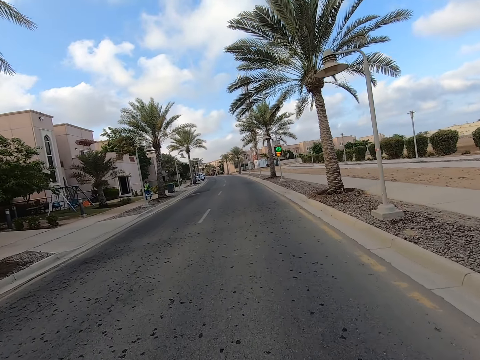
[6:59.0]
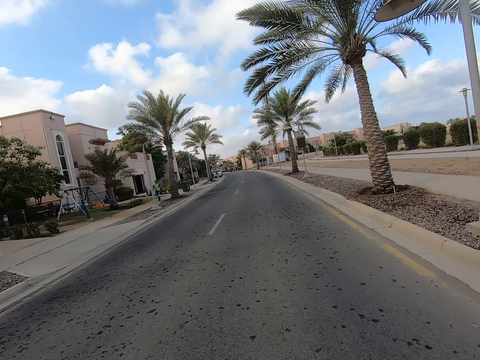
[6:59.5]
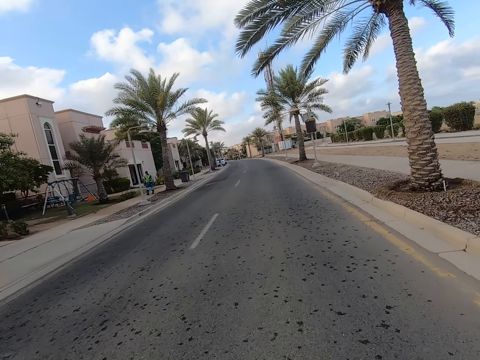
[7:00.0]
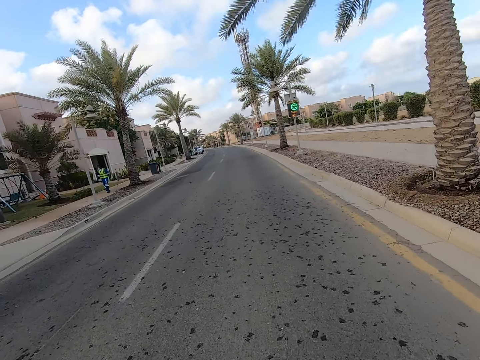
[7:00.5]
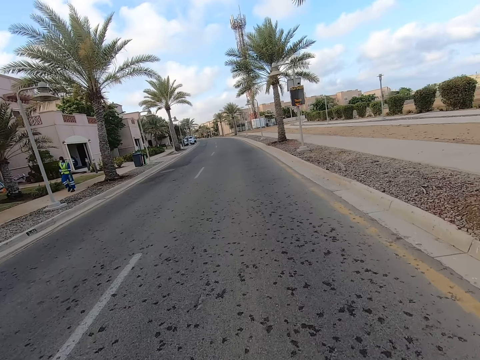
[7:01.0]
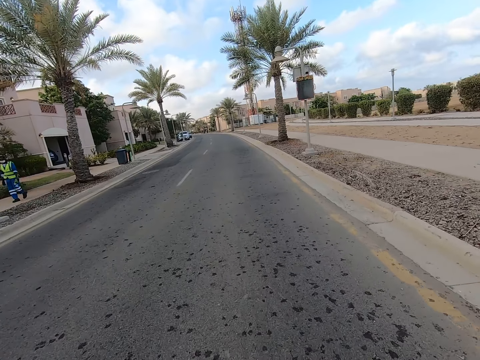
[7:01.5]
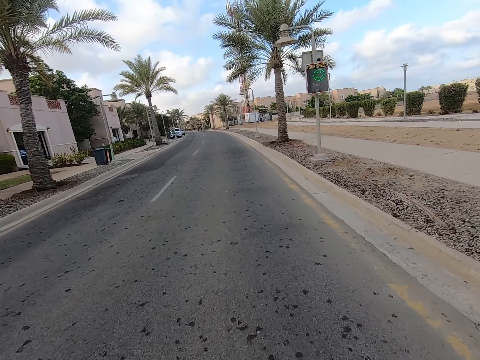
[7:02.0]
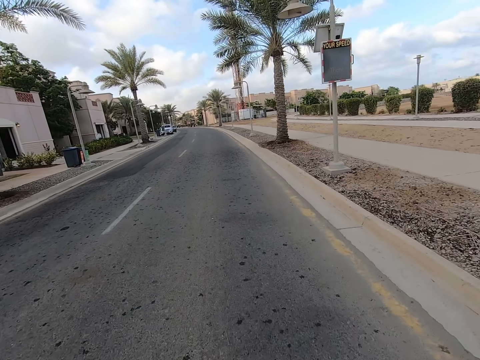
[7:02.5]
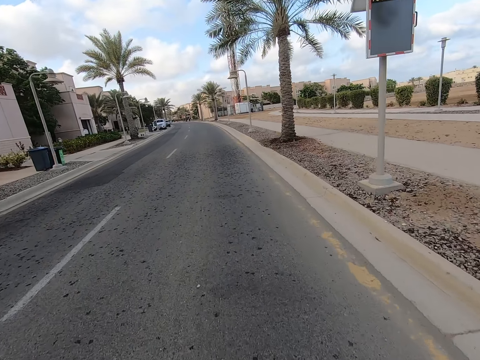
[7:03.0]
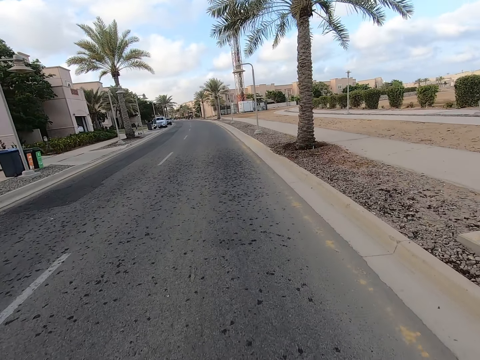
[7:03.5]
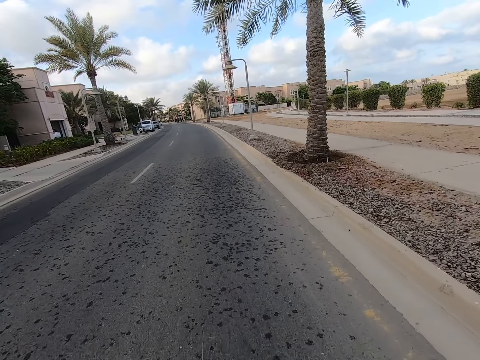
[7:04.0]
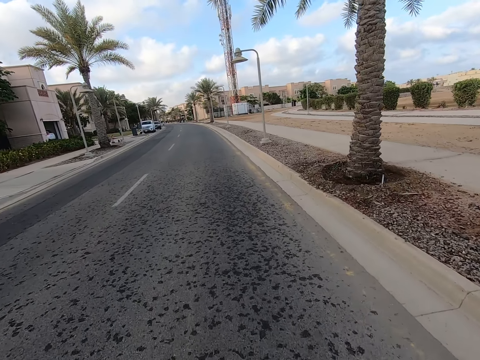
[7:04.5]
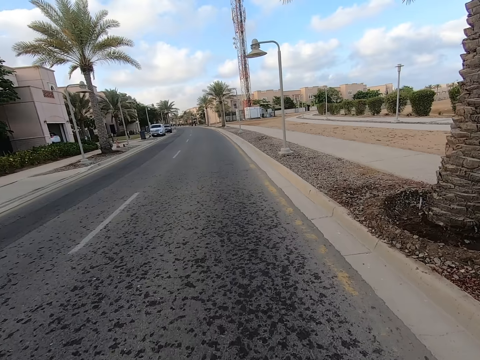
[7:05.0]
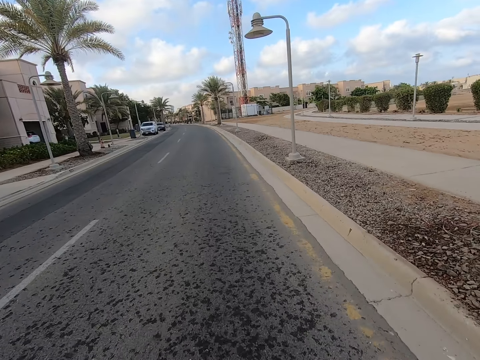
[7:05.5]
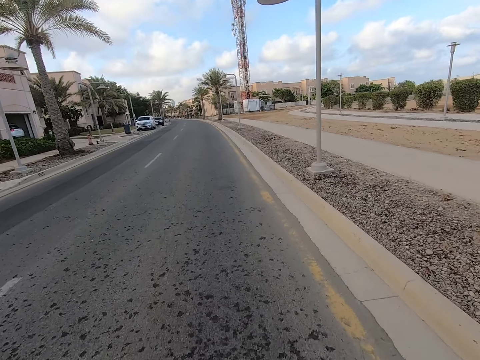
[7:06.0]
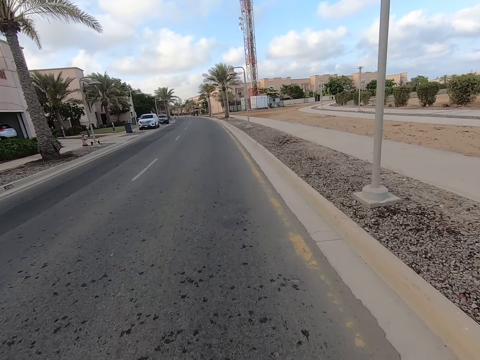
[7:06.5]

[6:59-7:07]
A man walks near the road. The camera wearer rides a bicycle on the road.

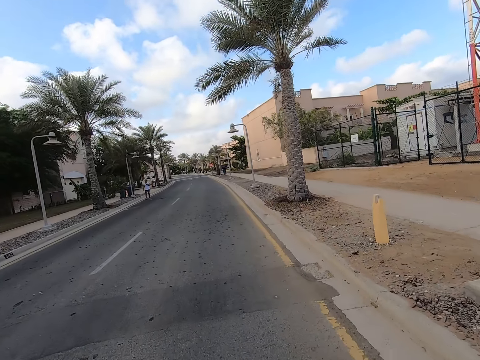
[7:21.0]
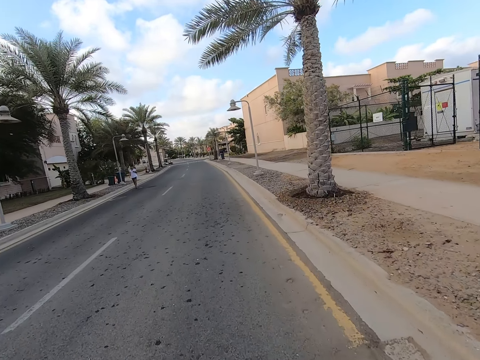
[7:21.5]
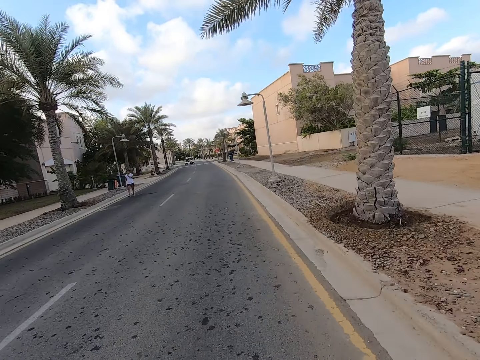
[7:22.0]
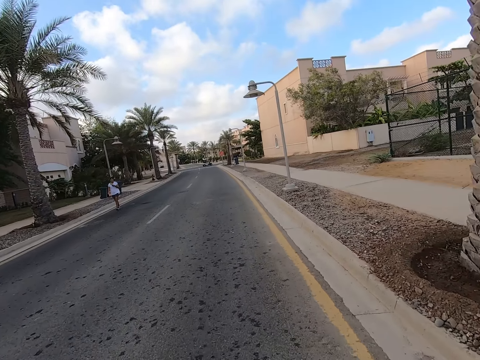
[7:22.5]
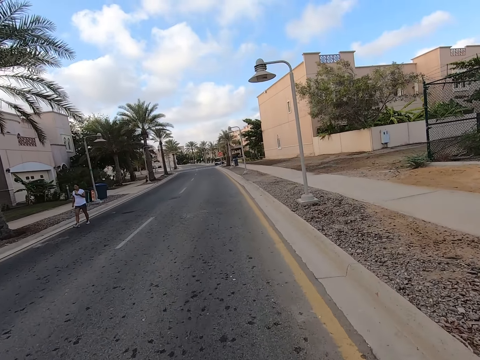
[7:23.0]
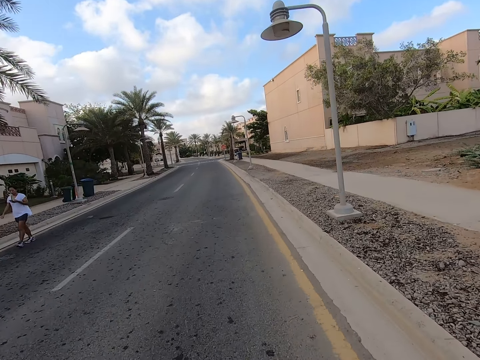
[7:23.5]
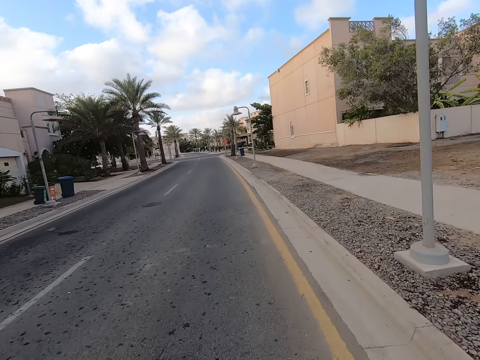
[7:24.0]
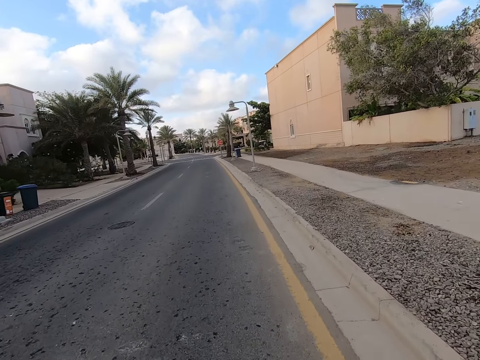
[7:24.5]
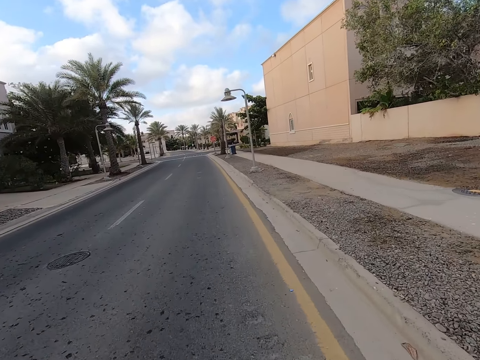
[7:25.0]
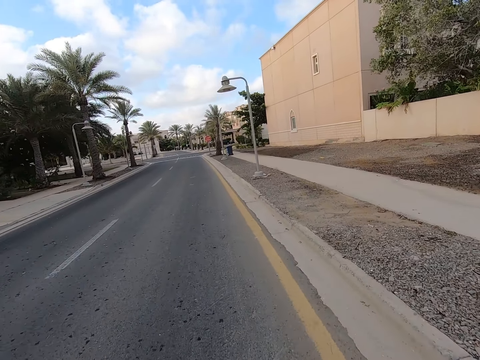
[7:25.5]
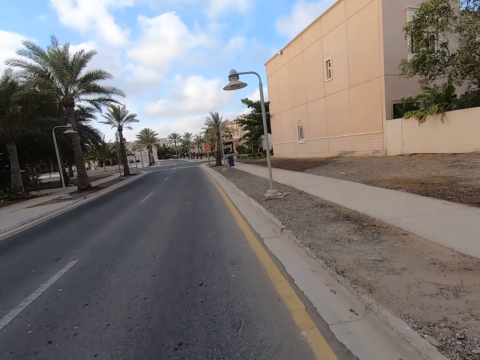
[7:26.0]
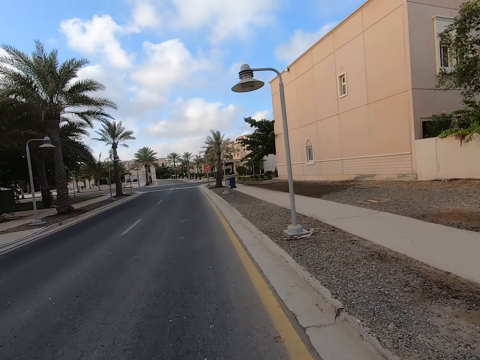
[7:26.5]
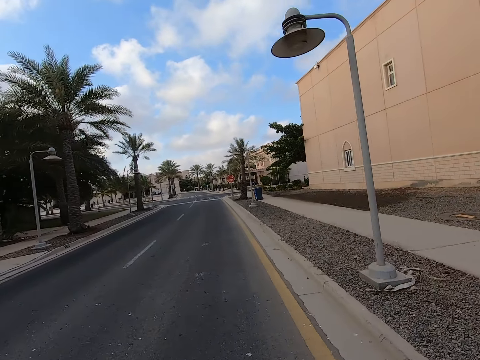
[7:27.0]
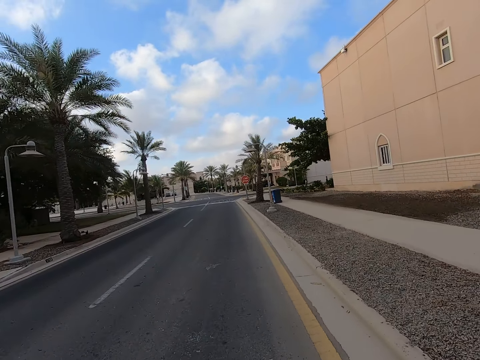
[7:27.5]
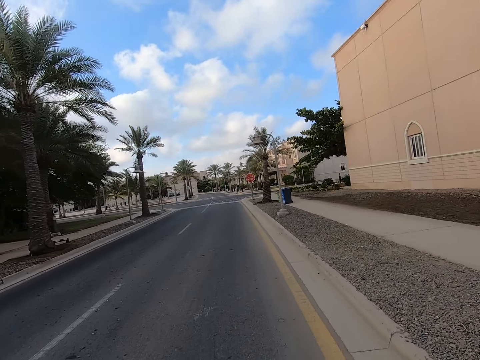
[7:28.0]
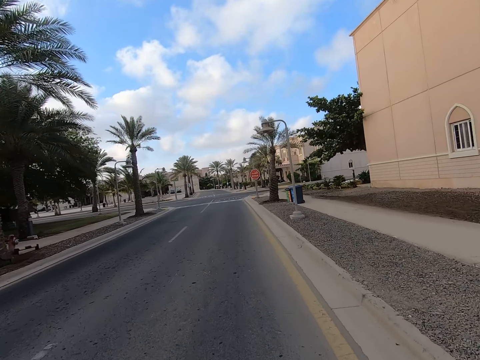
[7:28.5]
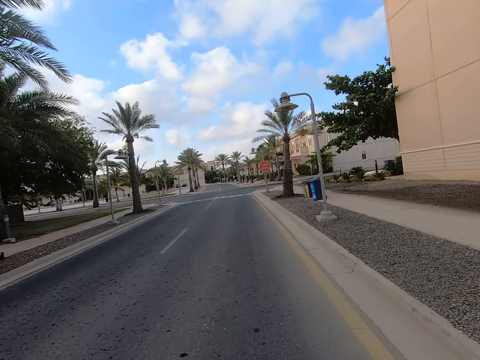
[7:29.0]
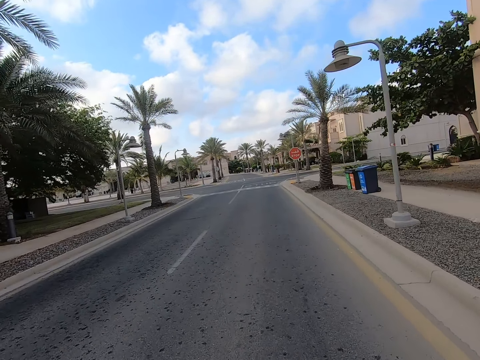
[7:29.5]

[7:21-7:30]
A woman walks on the road. The camera wearer rides a bicycle on the road.

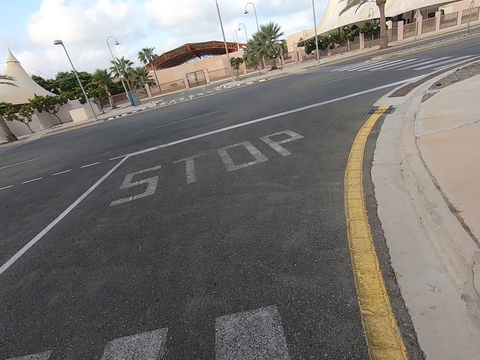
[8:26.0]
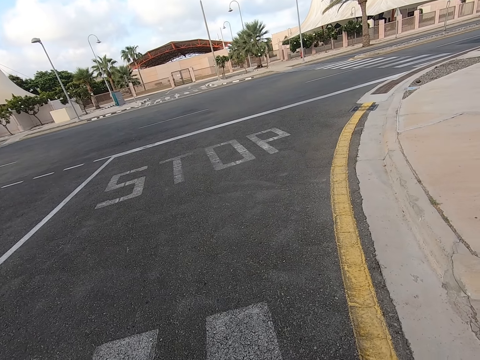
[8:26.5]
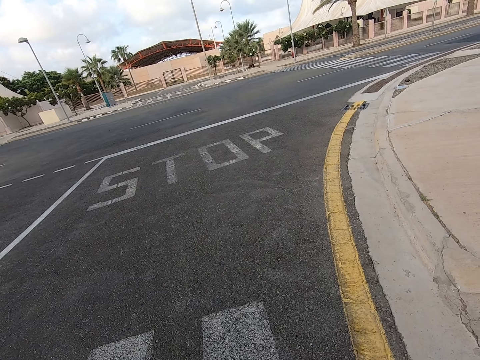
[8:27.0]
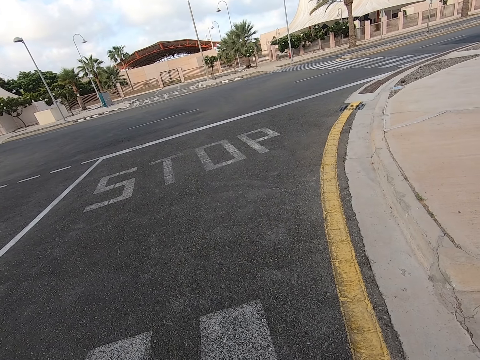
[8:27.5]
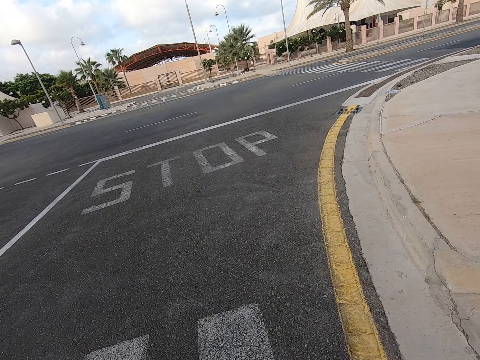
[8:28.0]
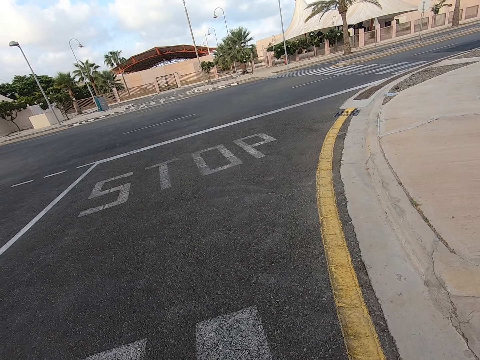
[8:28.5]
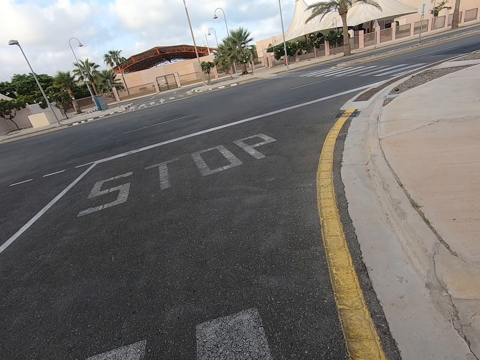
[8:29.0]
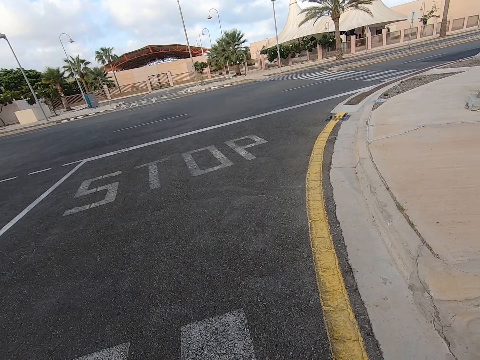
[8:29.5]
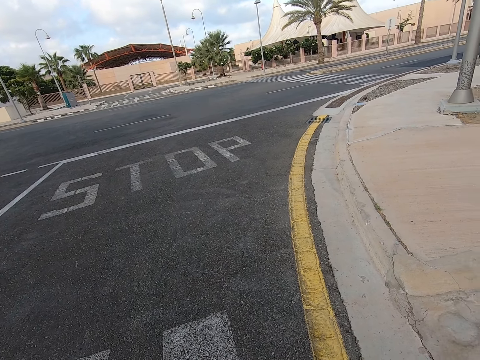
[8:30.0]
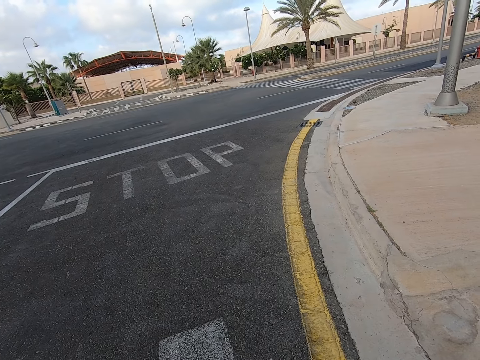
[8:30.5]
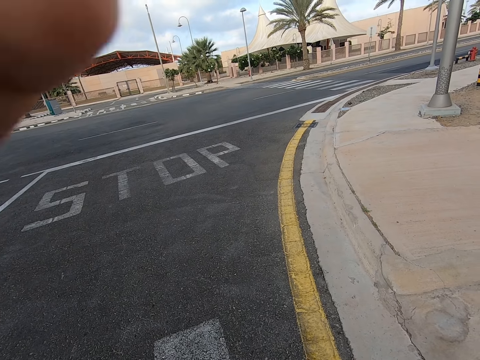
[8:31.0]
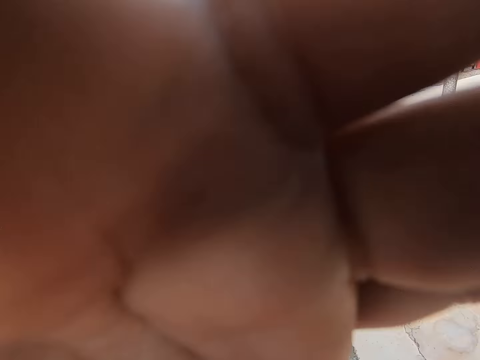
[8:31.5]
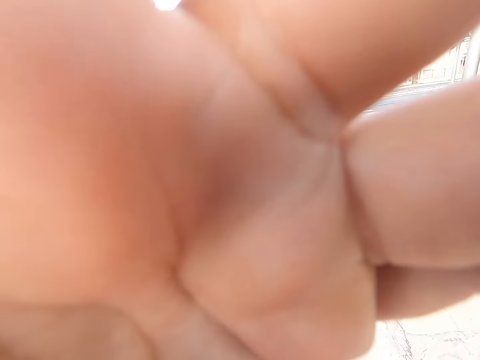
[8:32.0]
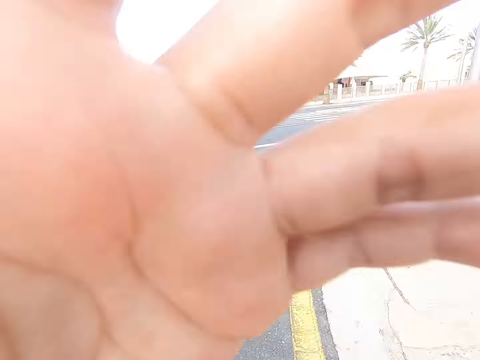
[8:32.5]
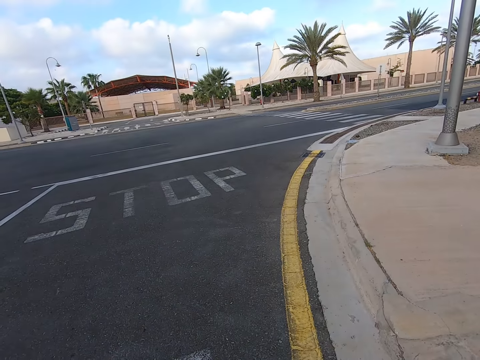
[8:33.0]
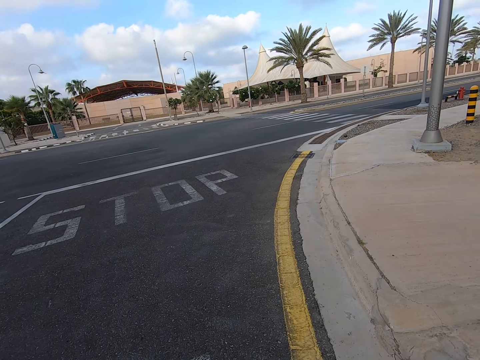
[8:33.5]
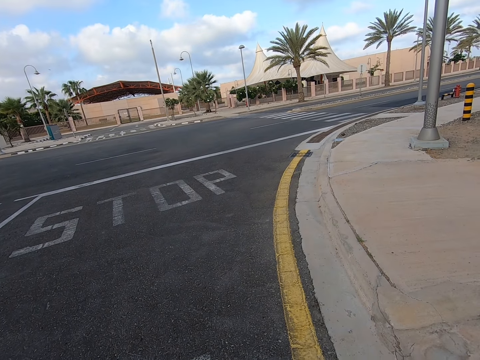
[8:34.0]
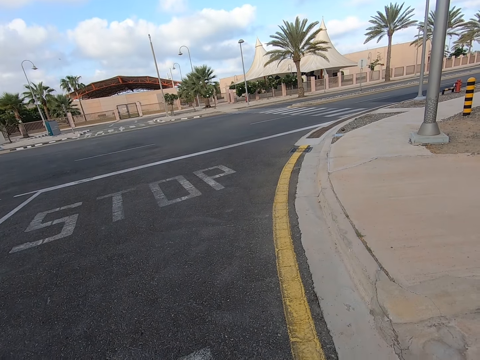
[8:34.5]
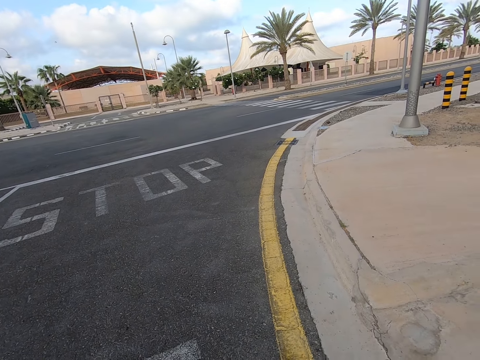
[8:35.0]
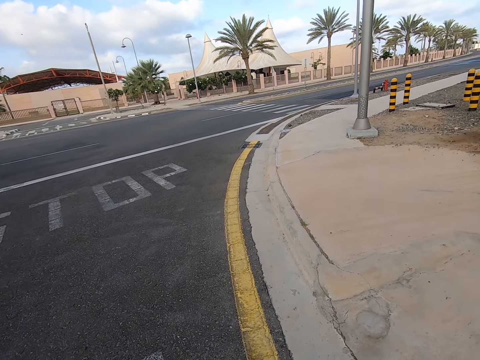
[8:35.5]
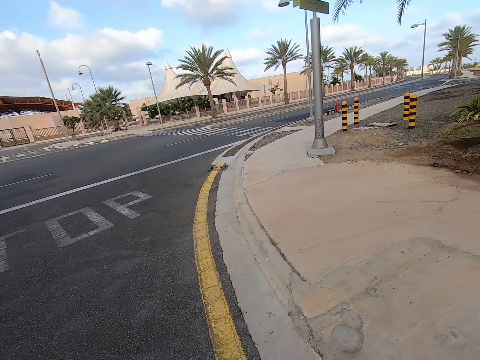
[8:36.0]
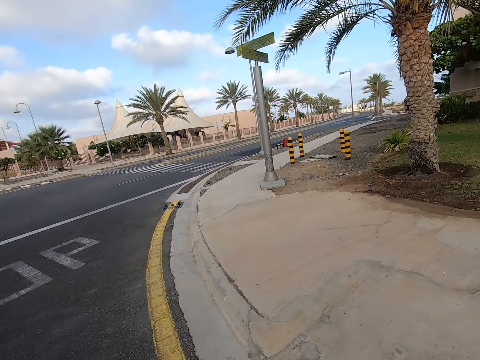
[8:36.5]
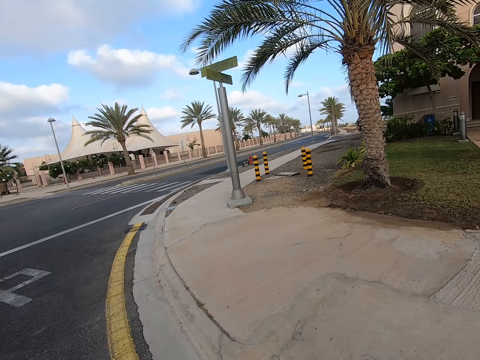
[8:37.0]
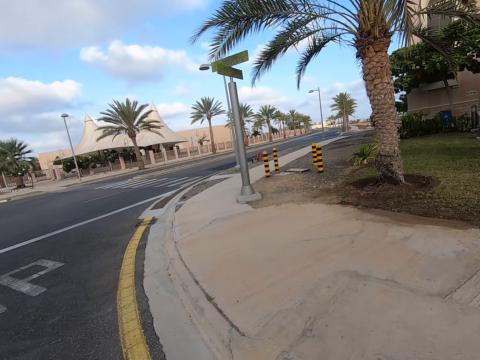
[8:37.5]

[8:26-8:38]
The camera wearer stares at the road. He moves a hand. He adjusts his camera with his left hand.
